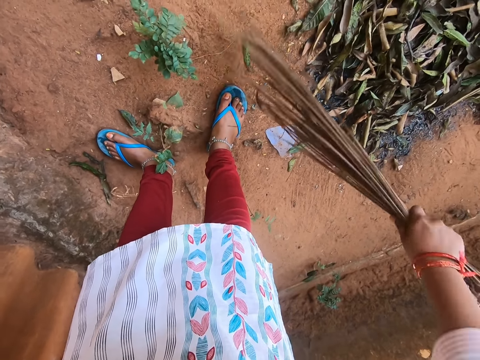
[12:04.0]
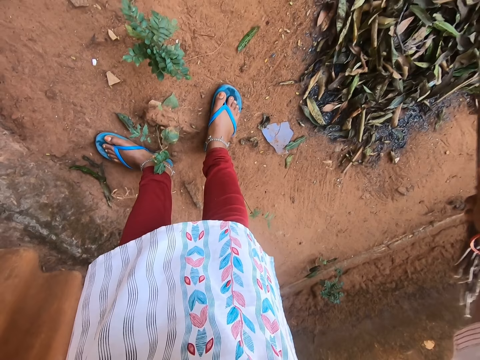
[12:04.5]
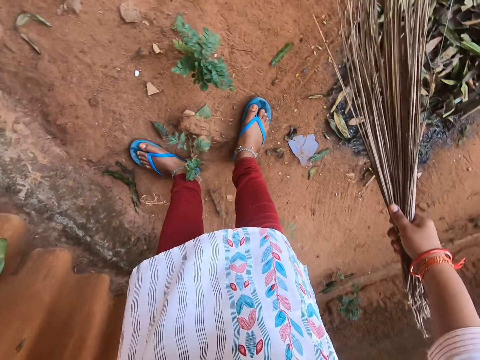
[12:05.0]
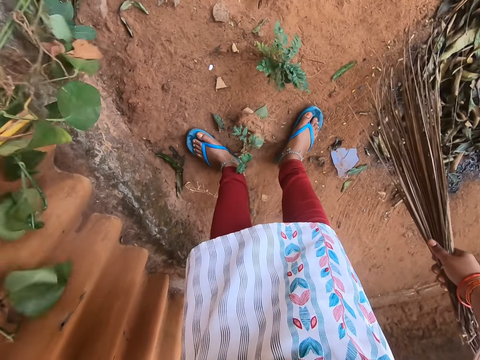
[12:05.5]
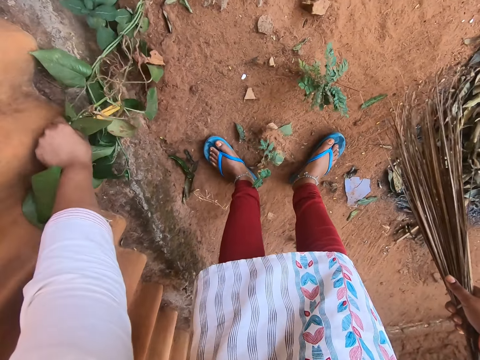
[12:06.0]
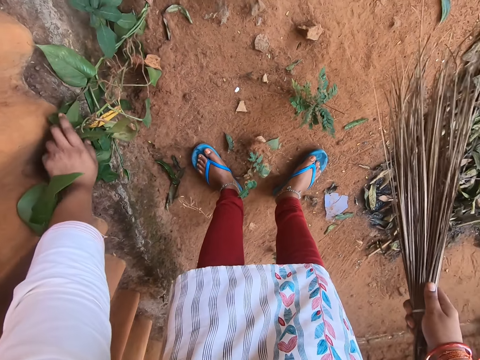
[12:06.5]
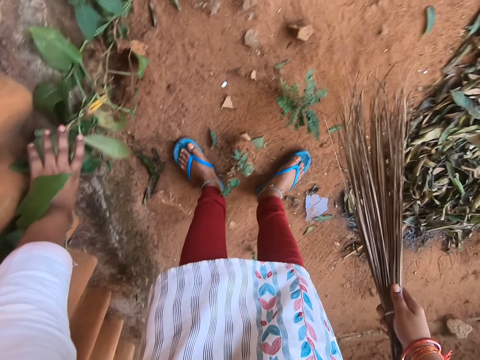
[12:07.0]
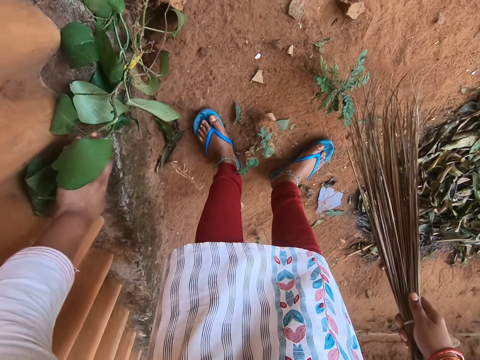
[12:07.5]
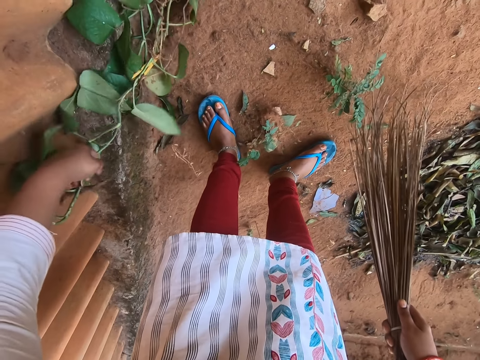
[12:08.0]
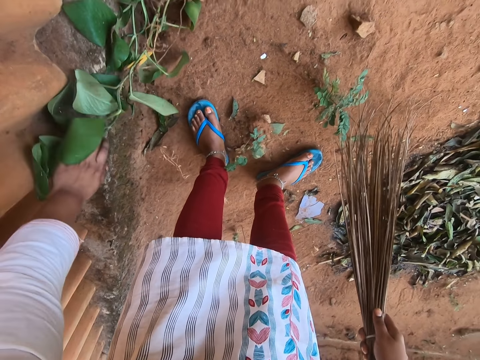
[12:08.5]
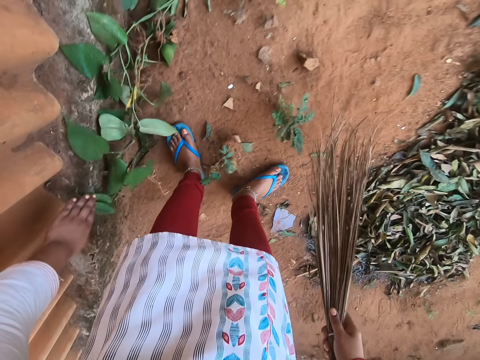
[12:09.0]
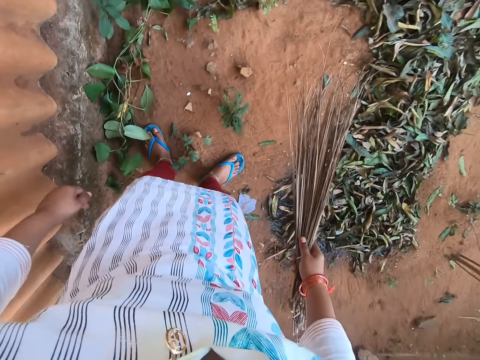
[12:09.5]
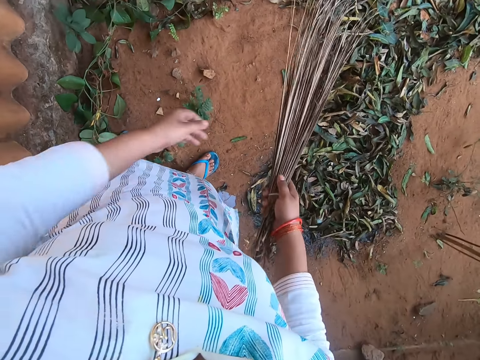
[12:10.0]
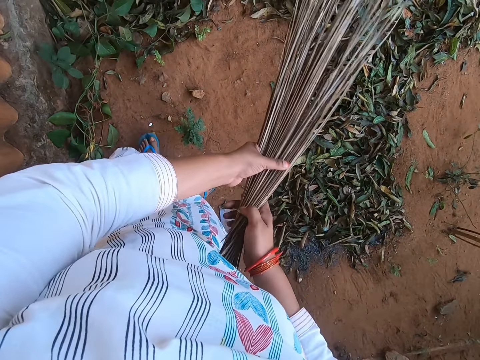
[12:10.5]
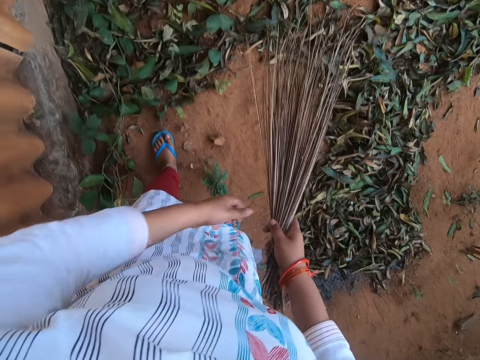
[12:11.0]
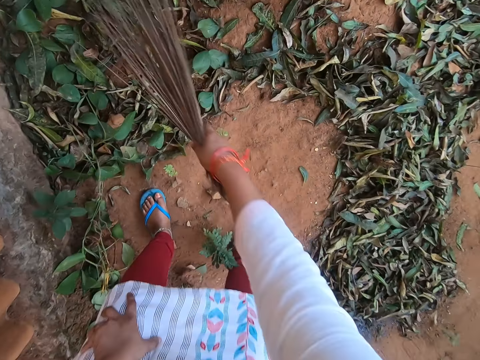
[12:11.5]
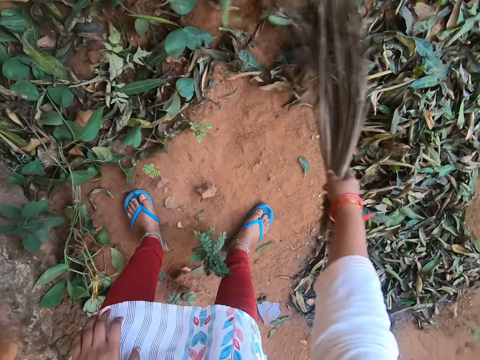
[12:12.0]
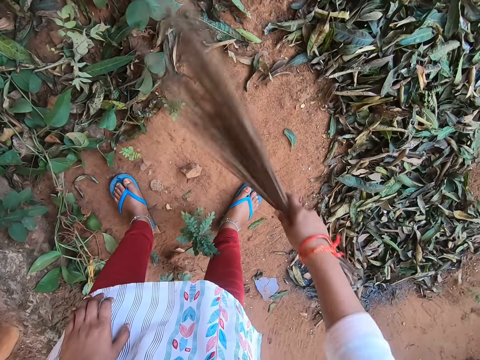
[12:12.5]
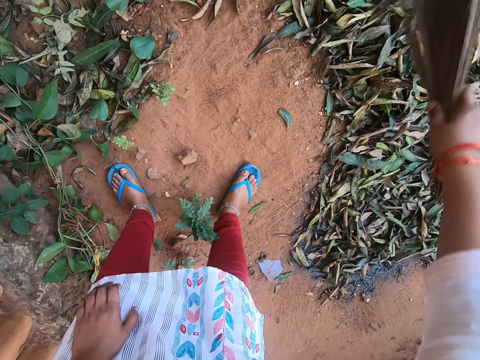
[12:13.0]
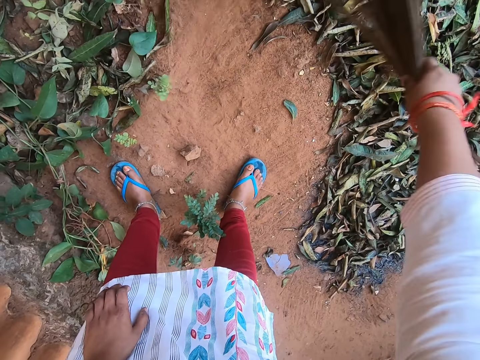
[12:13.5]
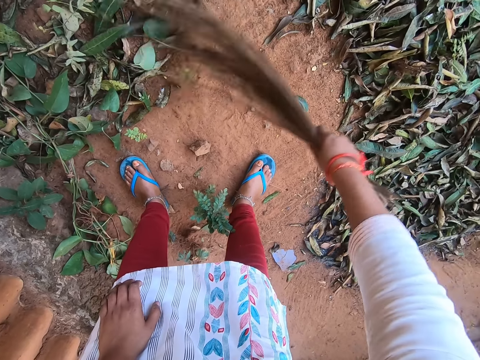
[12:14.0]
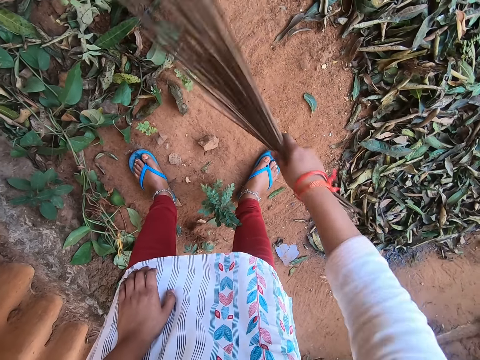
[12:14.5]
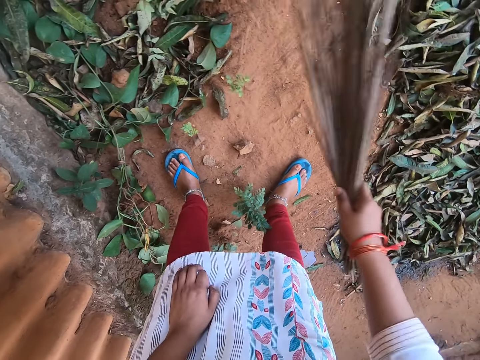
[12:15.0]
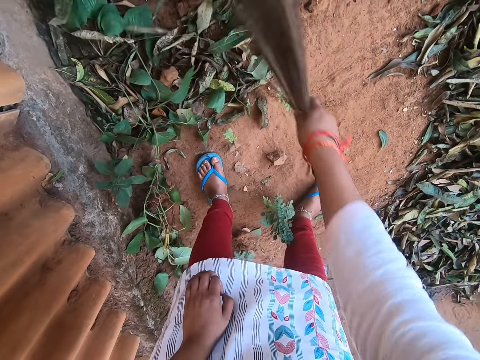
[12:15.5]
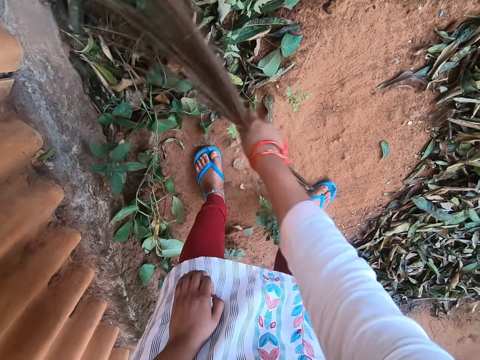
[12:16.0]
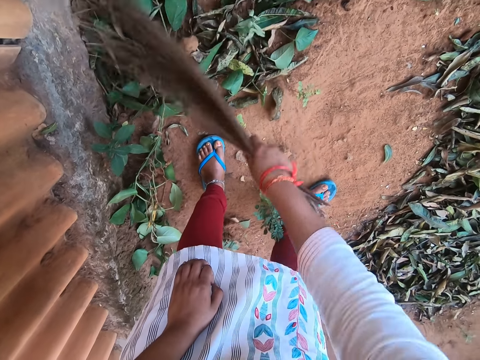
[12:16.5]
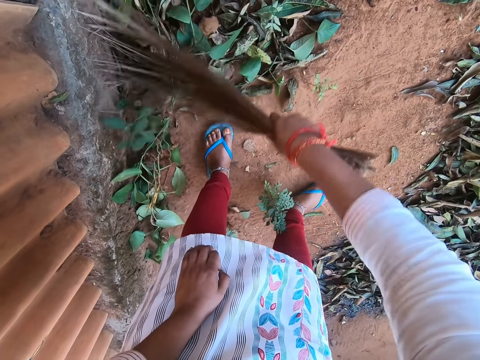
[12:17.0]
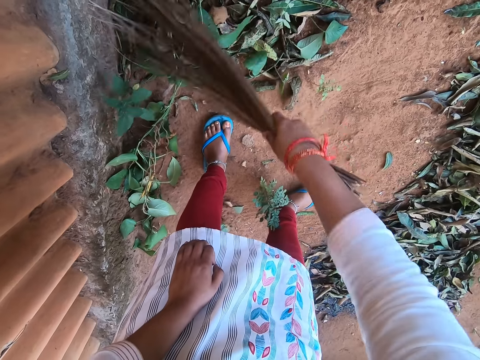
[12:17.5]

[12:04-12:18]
The camera wearer places the plants on the pavement with her left hand. She adjusts the plants on the pavement with her left hand. She adjusts the broom in her right hand with her left hand. She stands upright. She places her left hand on her left leg. She sweeps the ground with the broom in her right hand.

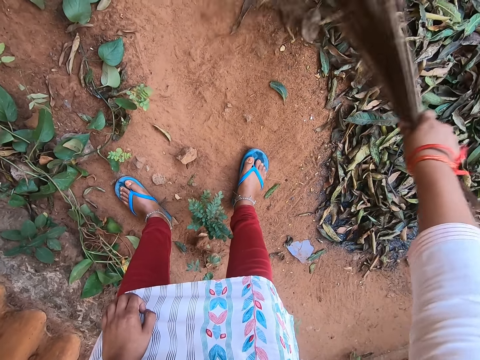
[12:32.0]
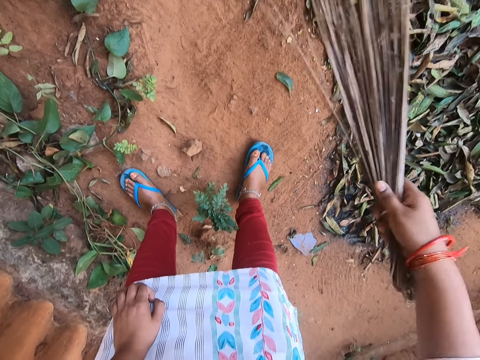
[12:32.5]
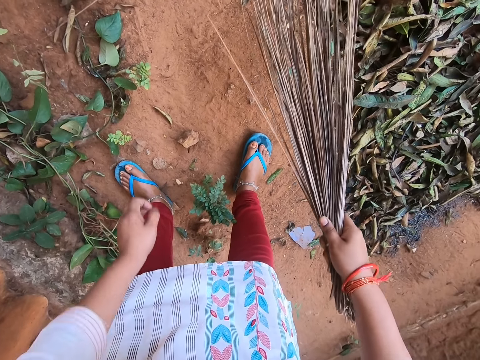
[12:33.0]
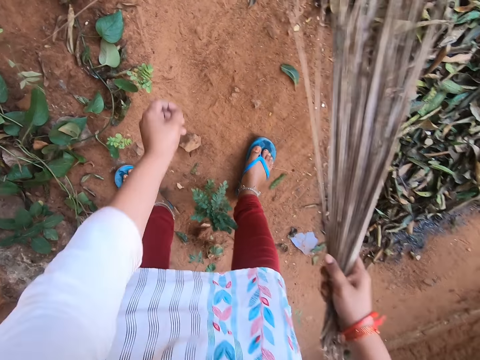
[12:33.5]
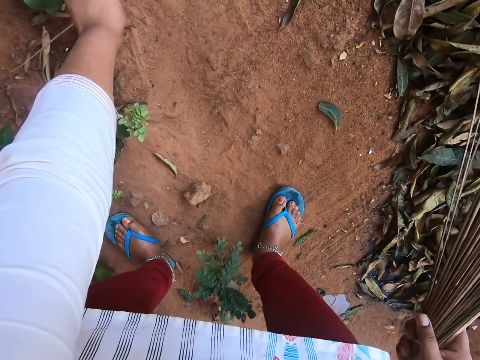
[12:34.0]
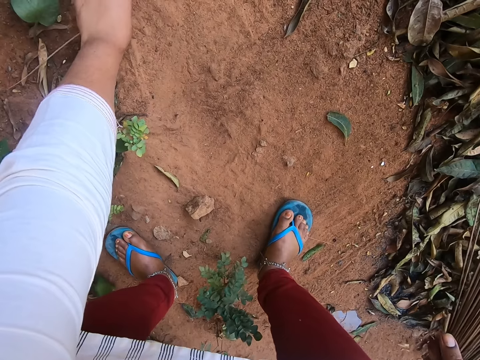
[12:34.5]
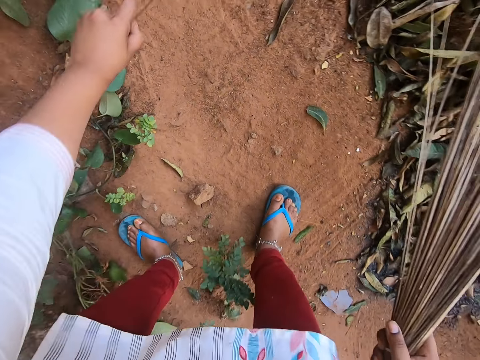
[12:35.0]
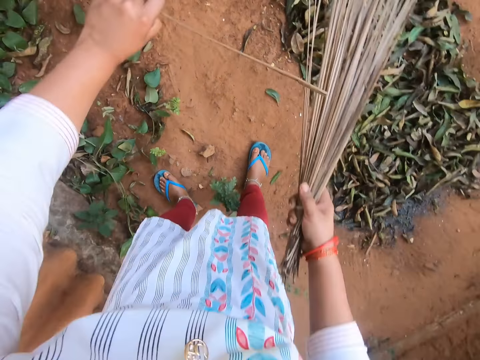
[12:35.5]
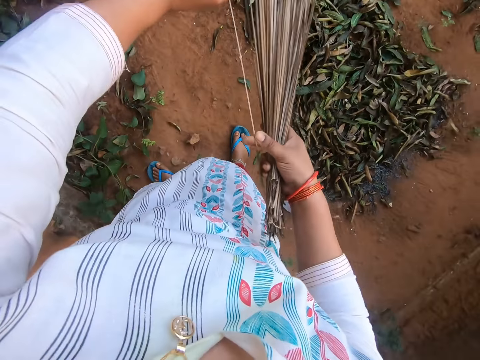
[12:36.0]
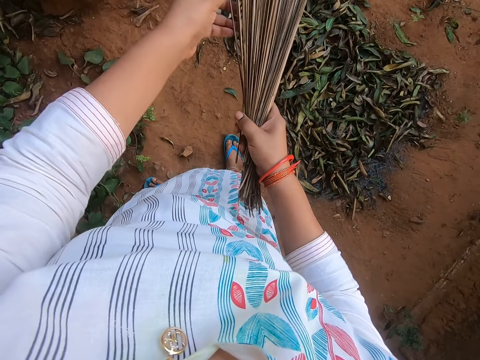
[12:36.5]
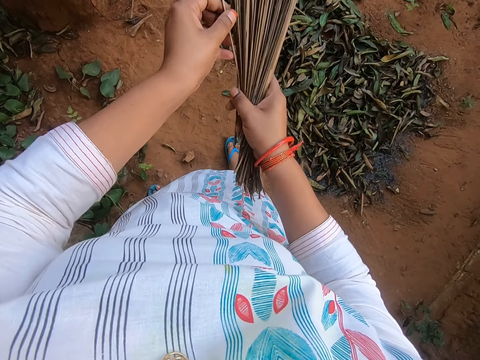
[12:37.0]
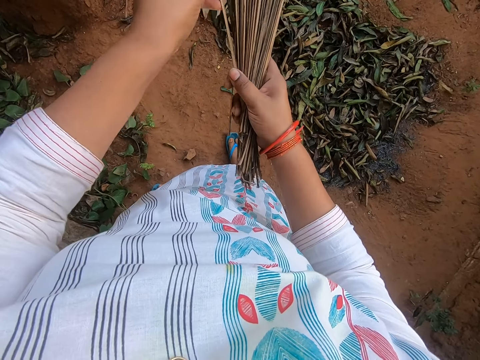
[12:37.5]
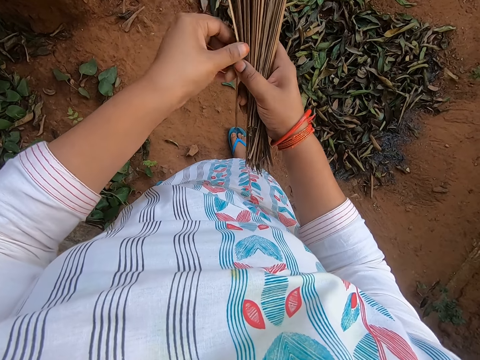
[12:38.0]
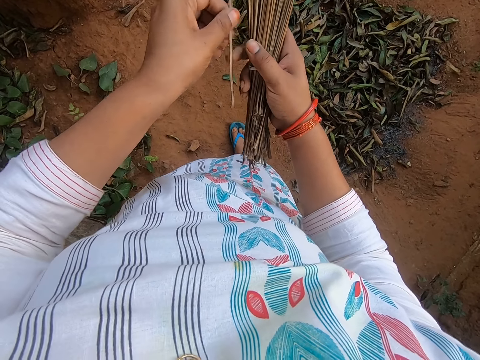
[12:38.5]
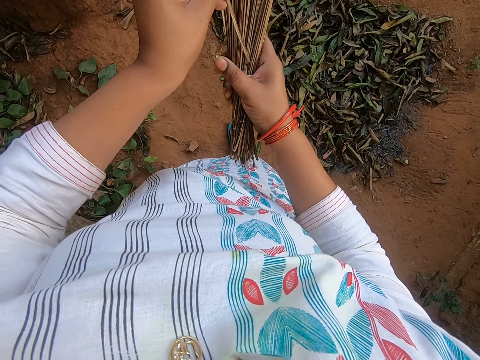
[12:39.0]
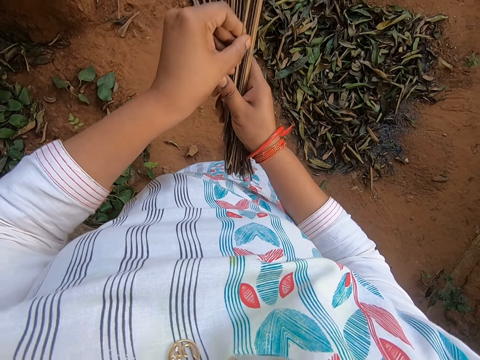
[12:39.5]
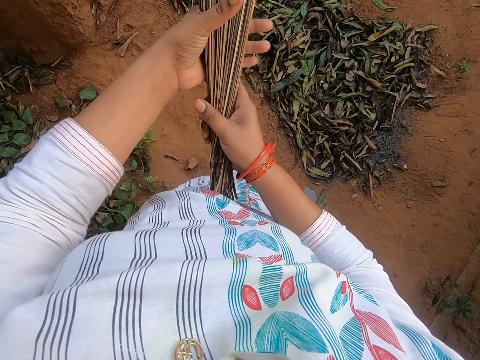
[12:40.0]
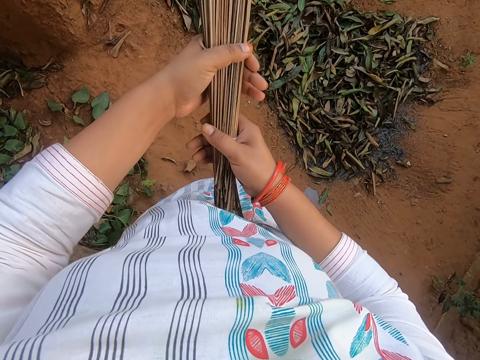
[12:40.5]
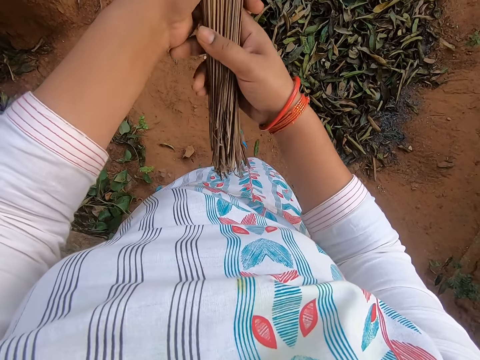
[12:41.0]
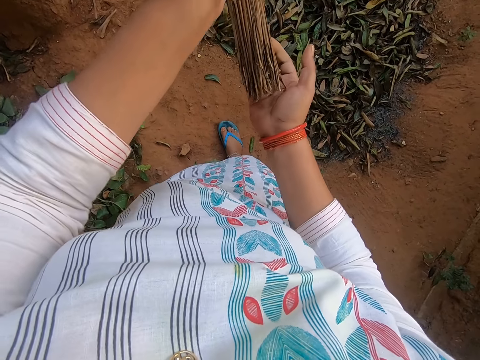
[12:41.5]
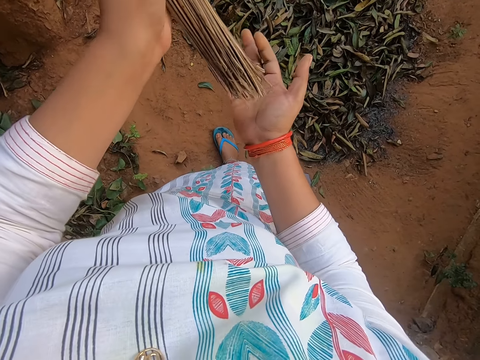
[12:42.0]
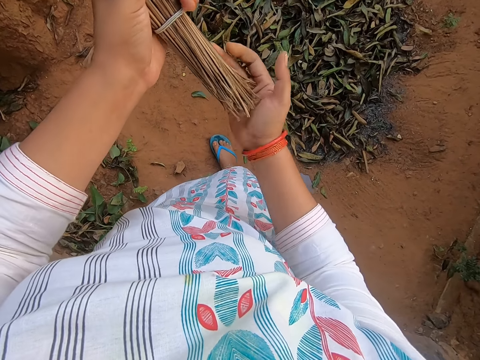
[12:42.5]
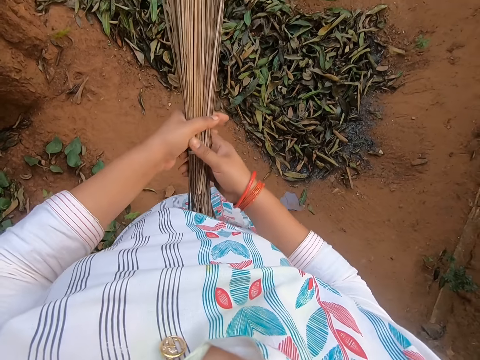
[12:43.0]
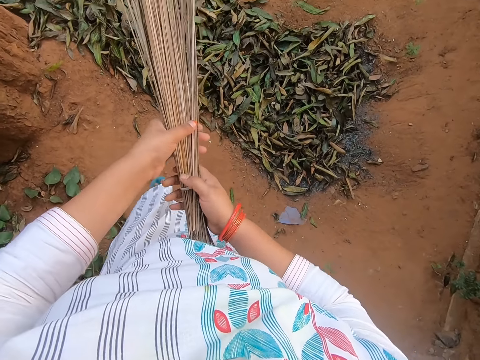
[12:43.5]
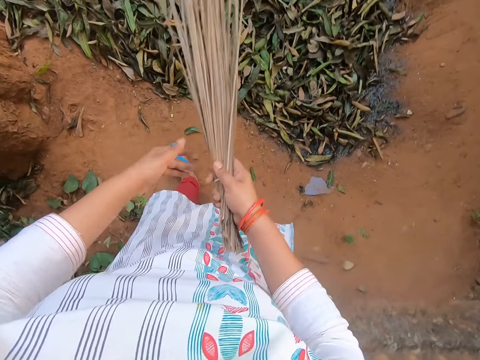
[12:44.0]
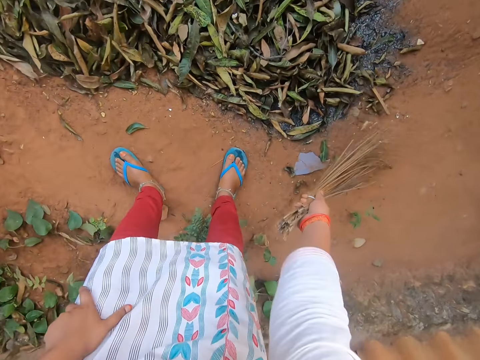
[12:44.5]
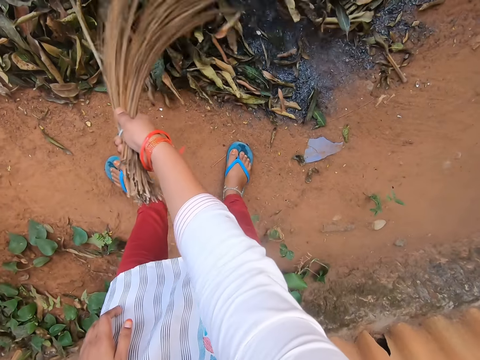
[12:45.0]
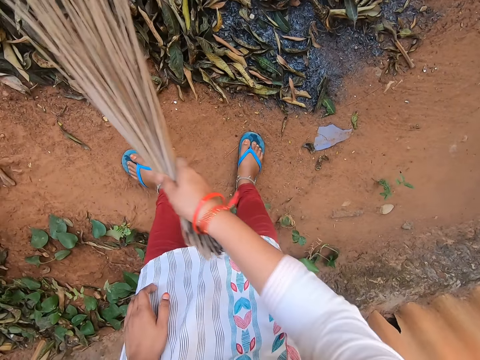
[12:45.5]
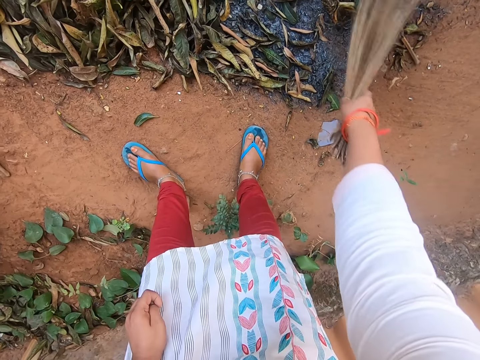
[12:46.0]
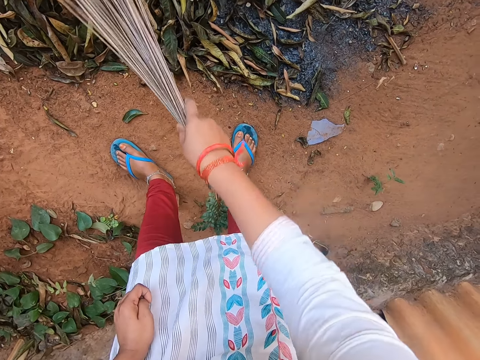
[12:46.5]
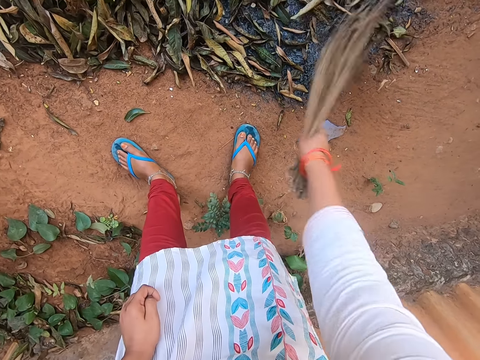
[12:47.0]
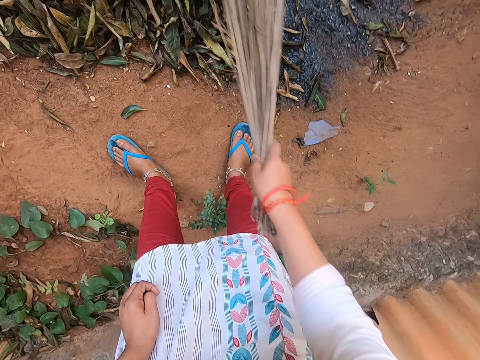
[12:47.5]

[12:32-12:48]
The camera wearer takes a broom stick from the ground with her left hand. She places the broom stick in her right hand with her left hand. She takes the broom stick from her right hand with her left hand. She places the broom stick into the broom in her right hand with her left hand. She adjusts the broom in her right hand with her left hand. She places the broom on her right hand with her left hand. She hits the broom on her right hand with her left hand. She places her right hand on the broom in her left hand. She places the broom on her waist with both hands. She places her left hand on her left leg. She sweeps the ground with the broom in her right hand.
